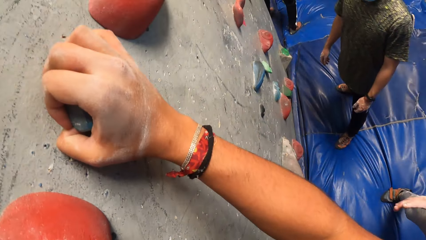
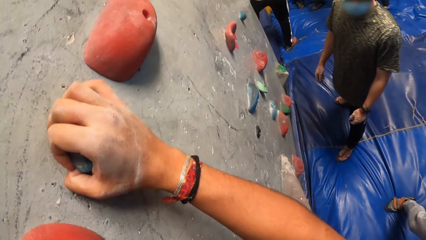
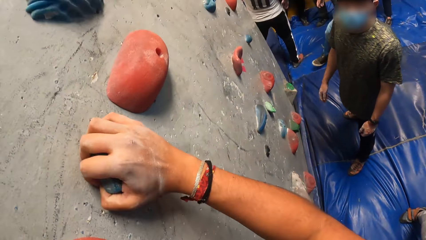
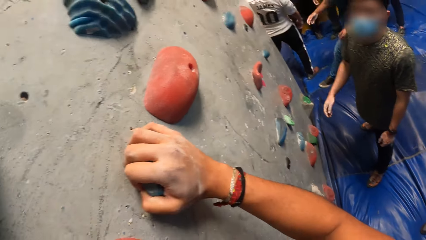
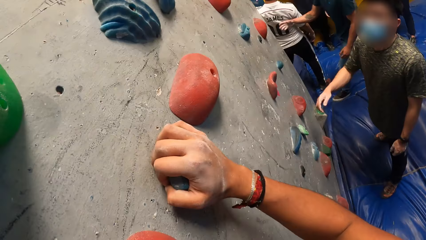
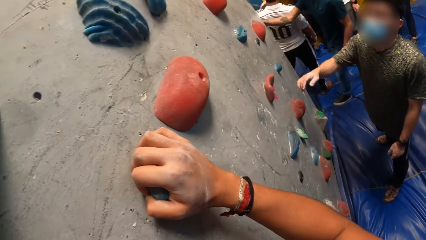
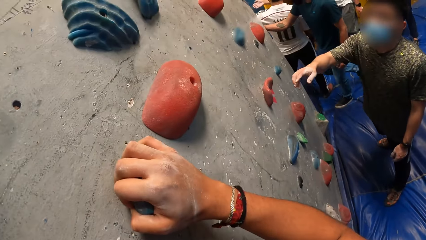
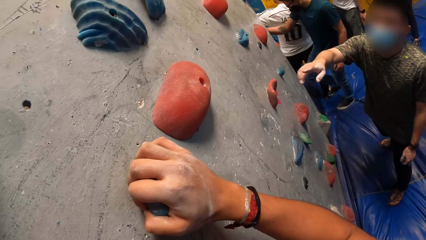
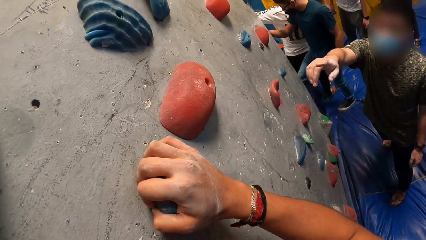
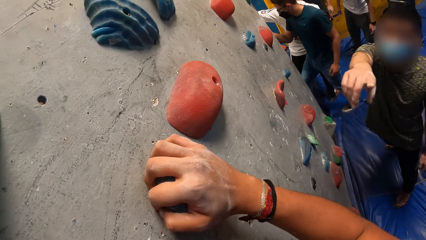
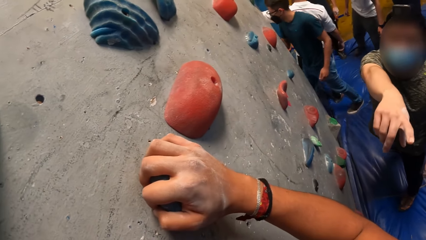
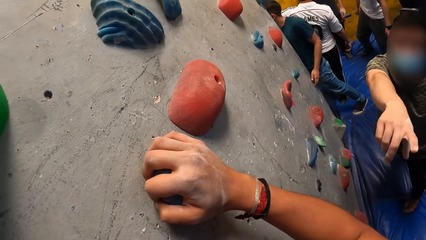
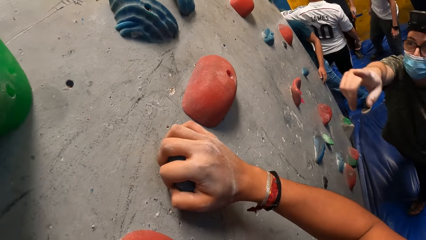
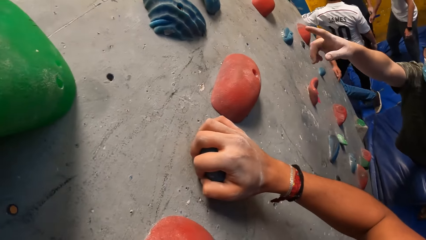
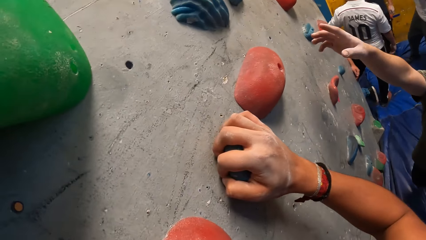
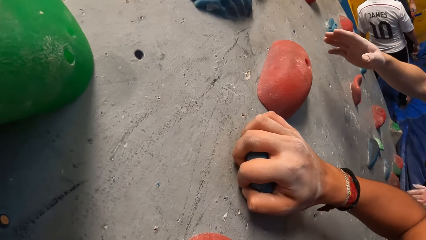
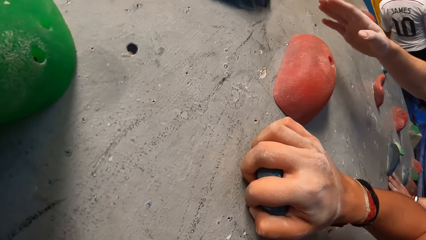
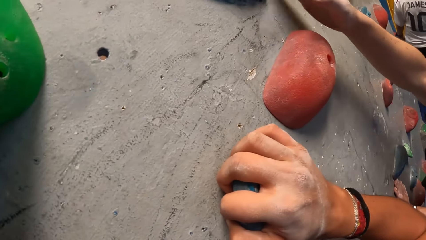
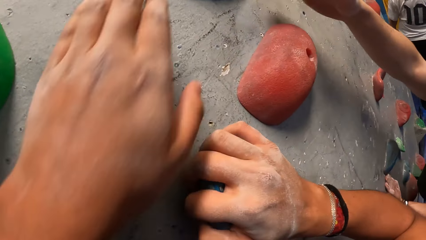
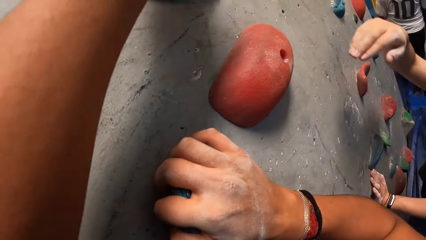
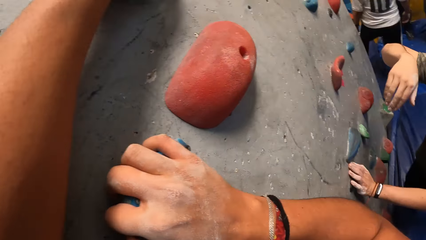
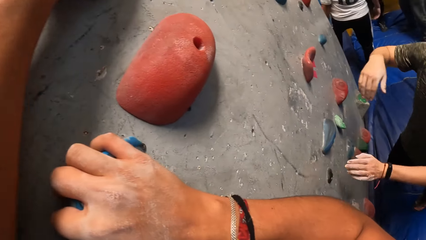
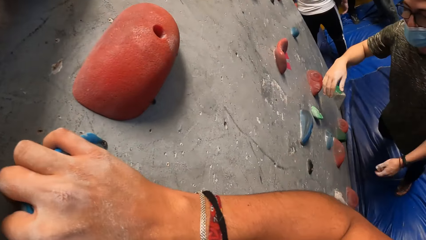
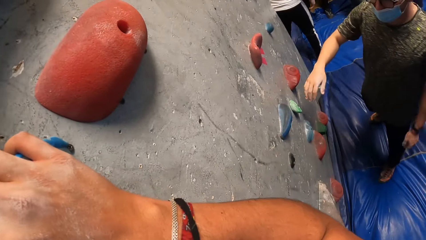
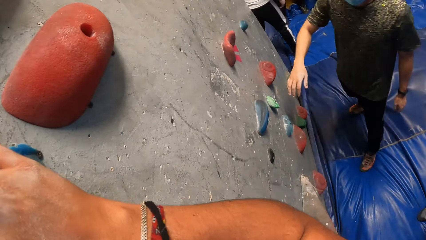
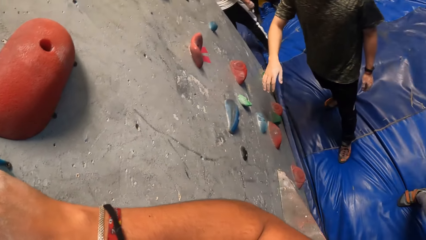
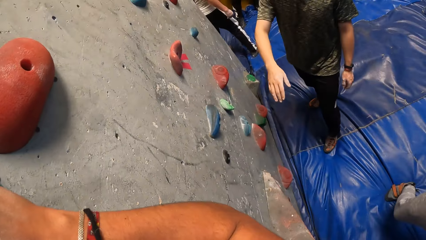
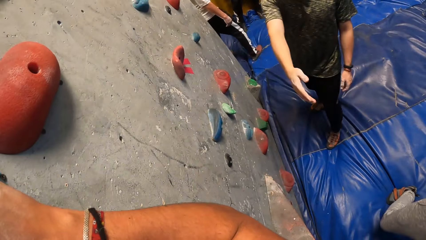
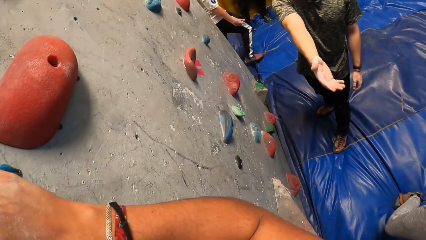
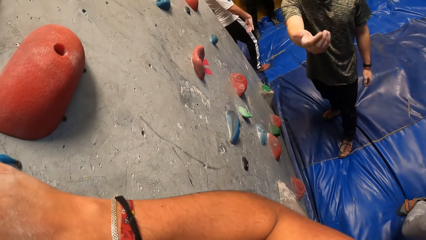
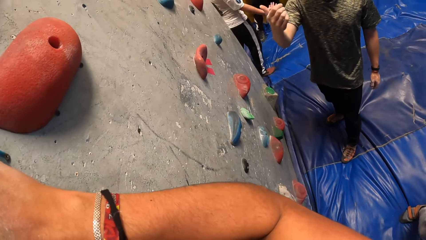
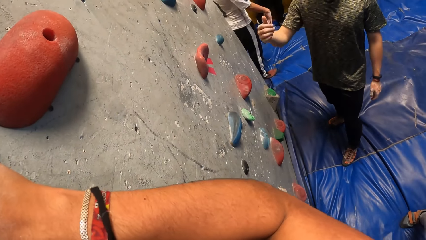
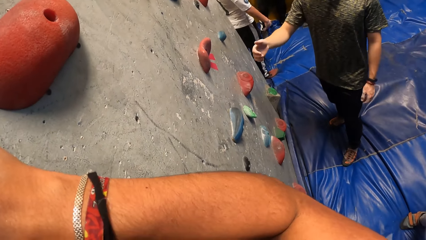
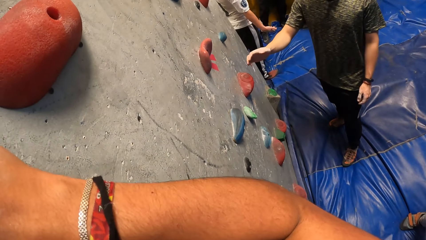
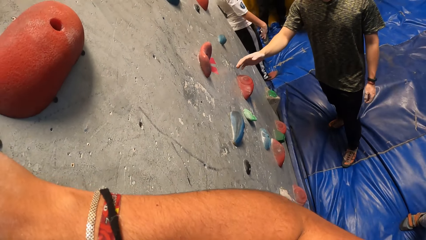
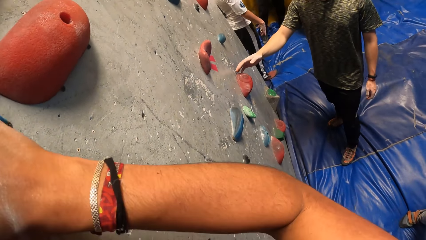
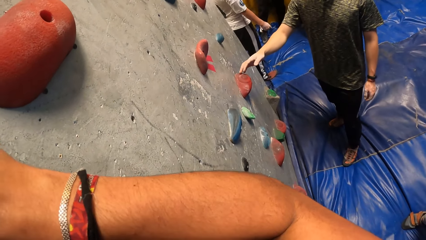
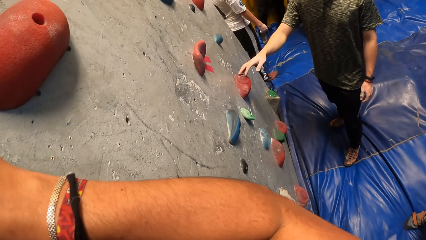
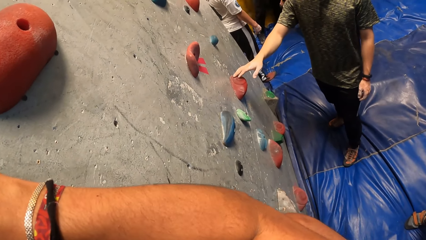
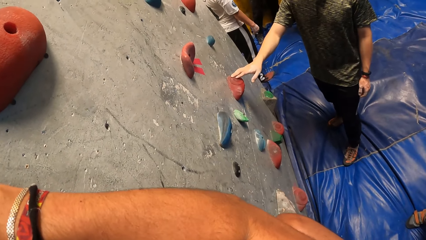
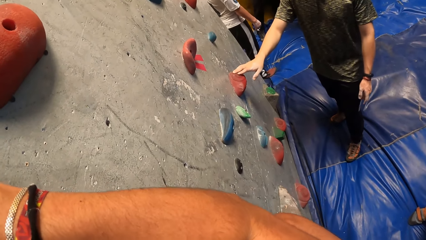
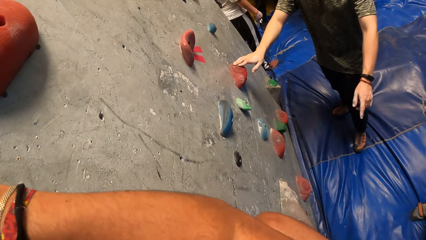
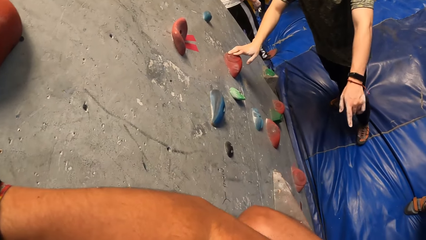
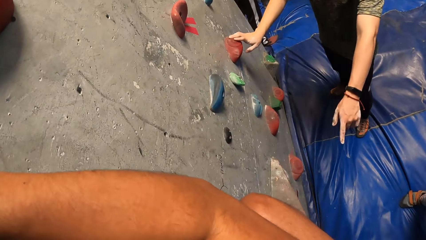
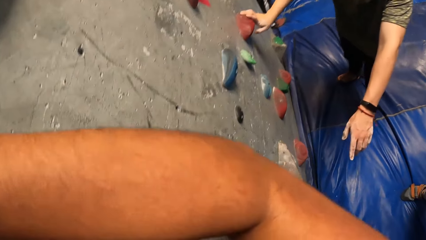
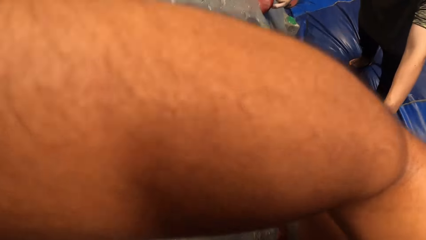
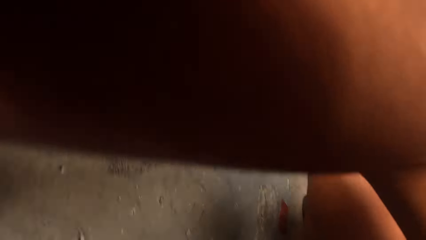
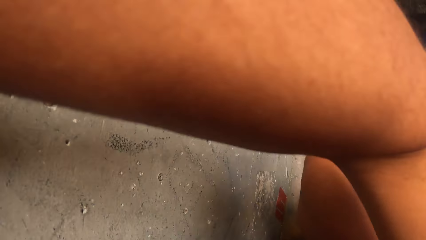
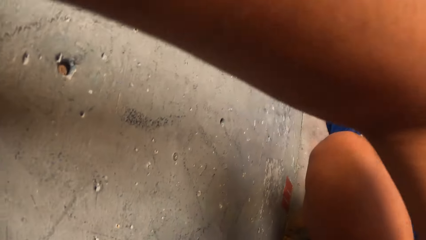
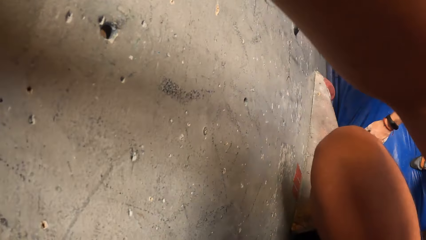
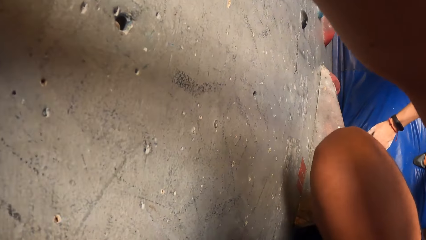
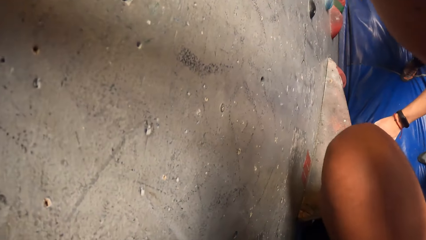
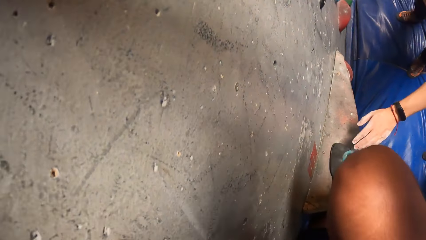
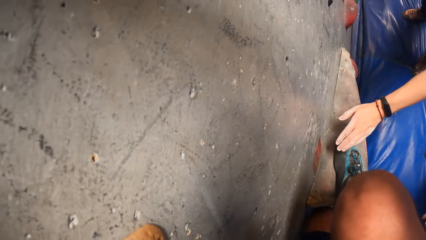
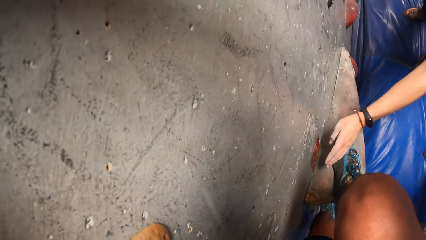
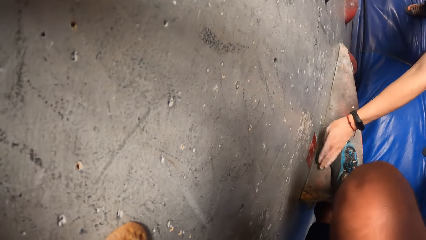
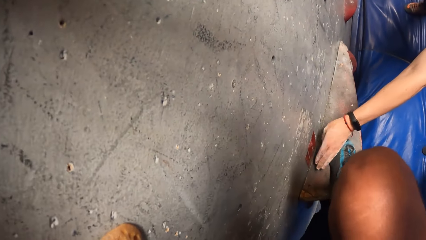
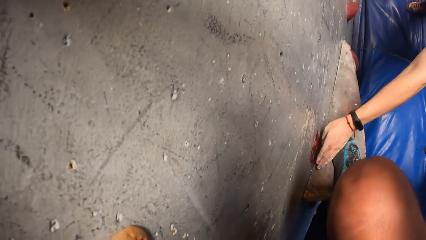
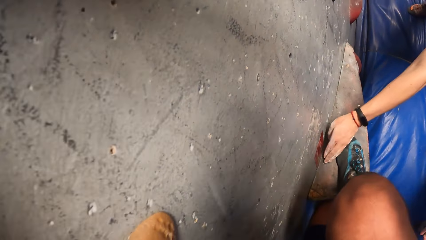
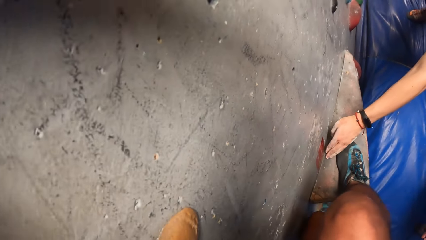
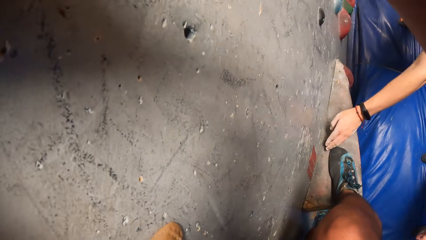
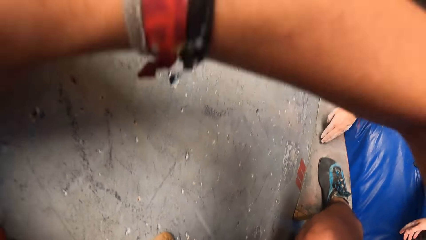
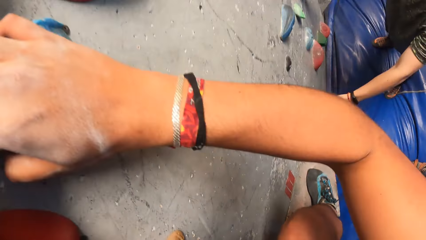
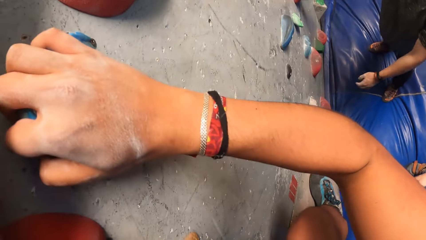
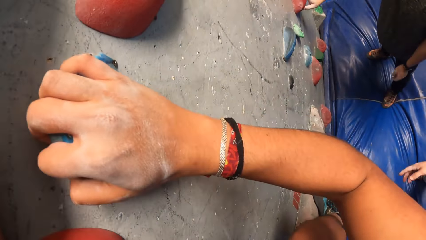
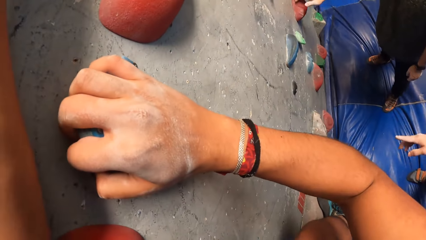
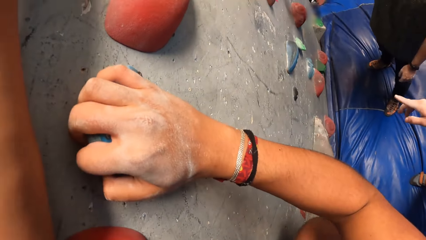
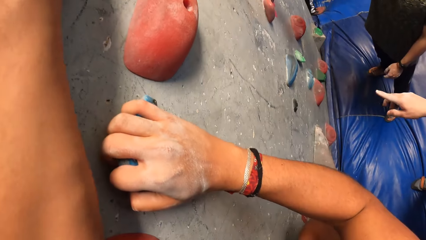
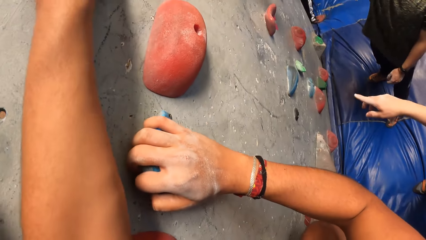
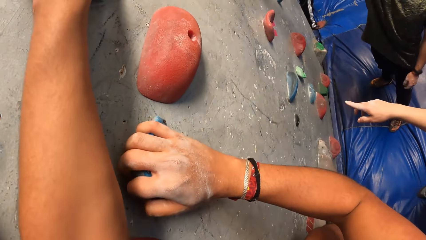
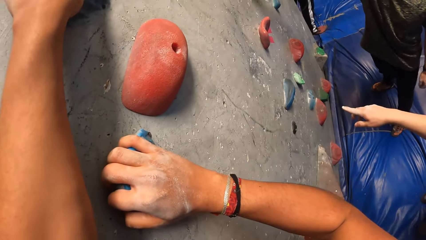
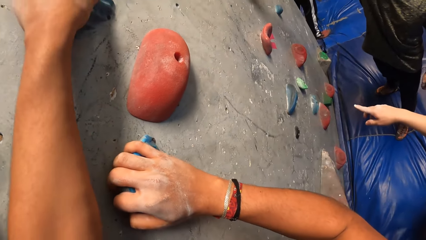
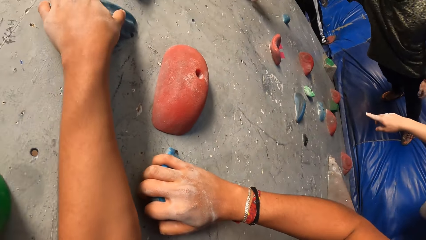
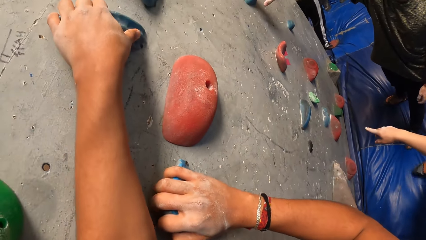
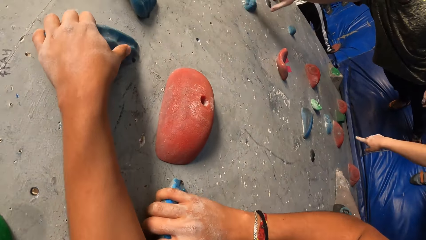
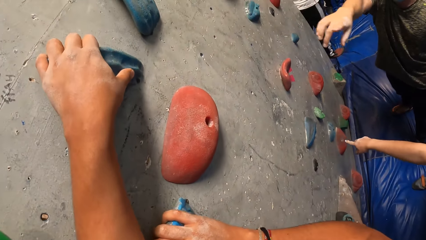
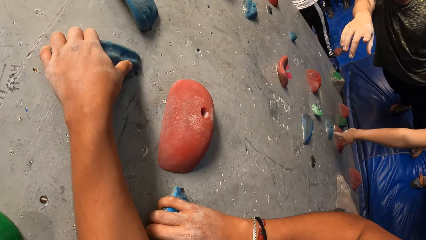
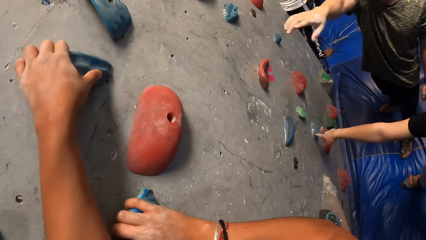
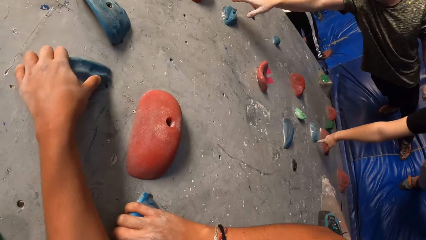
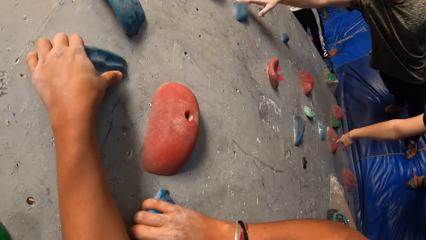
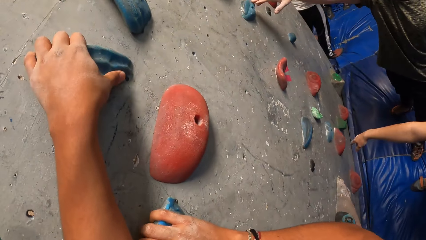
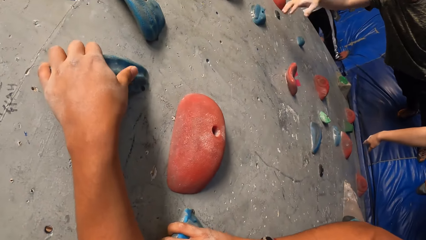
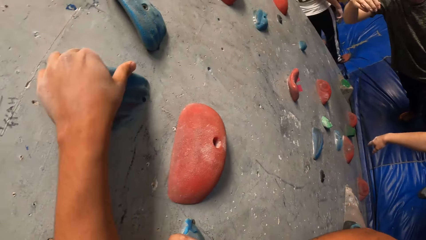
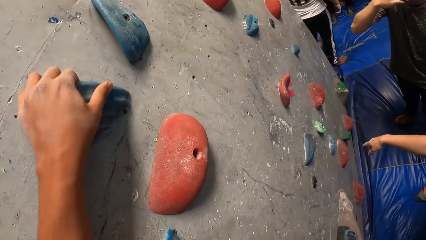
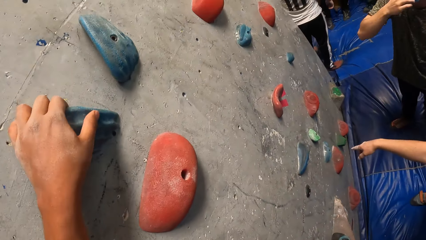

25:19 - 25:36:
The man touches the climbing hold on the bouldering wall with his right hand. He touches it again. He taps the climbing hold on the bouldering wall with his left hand.
